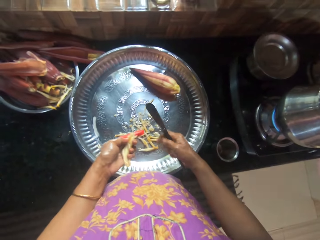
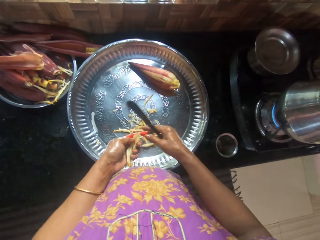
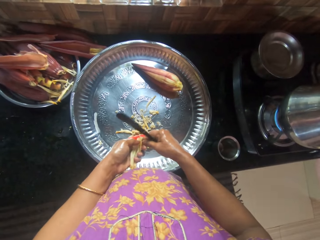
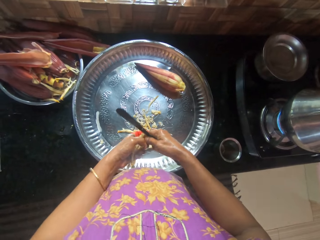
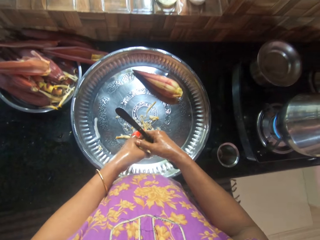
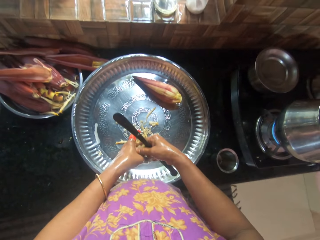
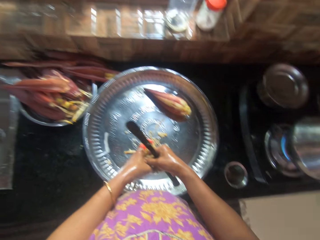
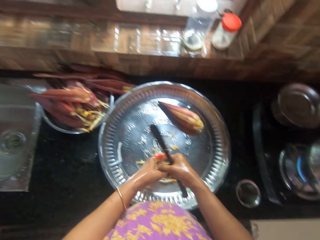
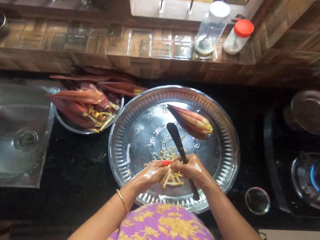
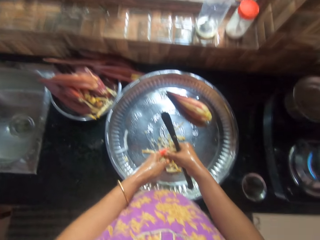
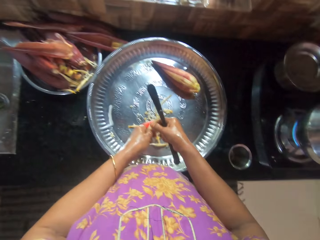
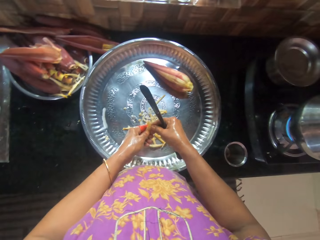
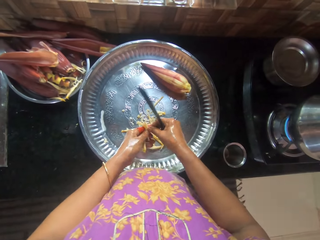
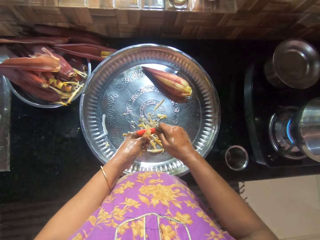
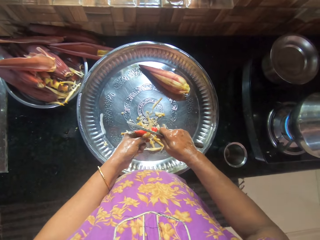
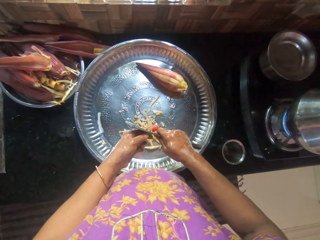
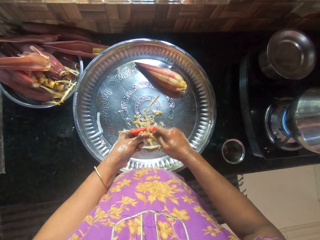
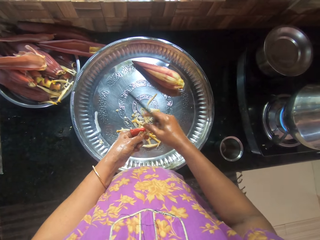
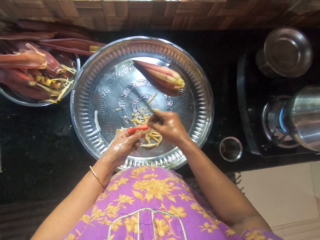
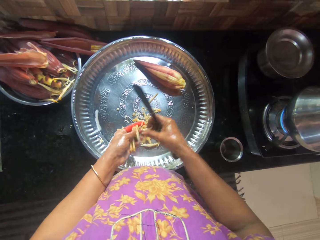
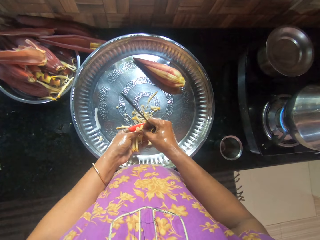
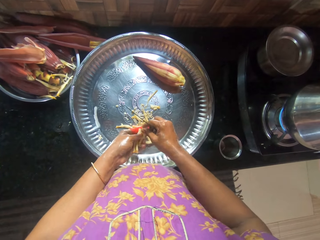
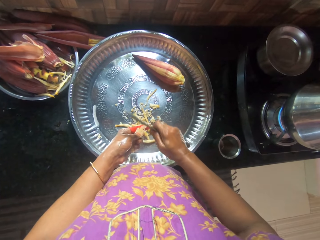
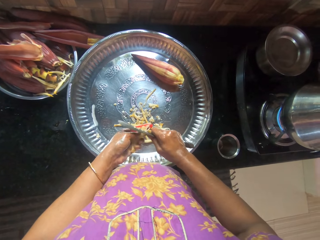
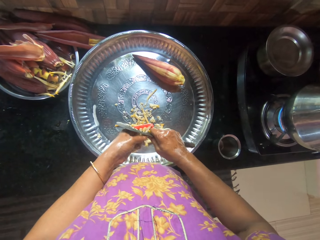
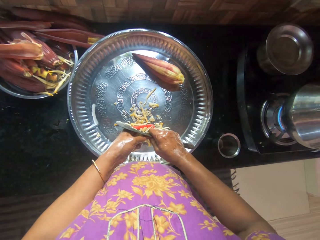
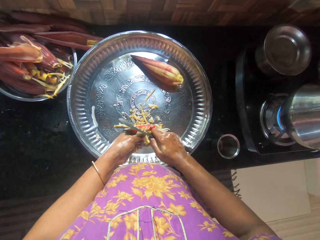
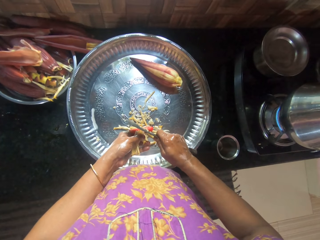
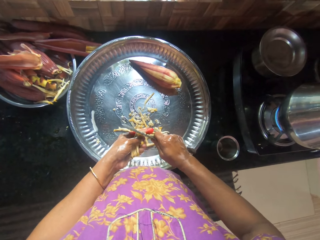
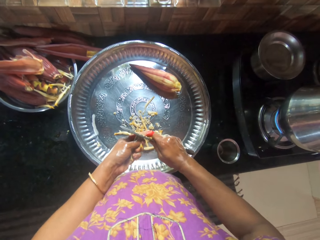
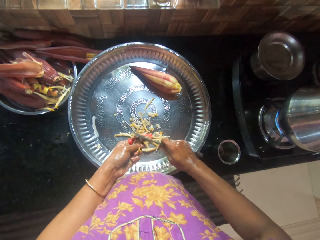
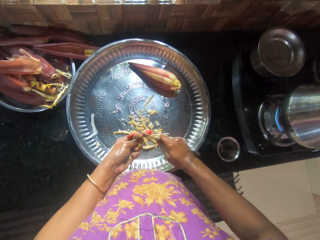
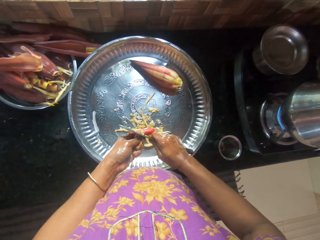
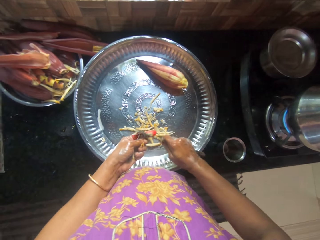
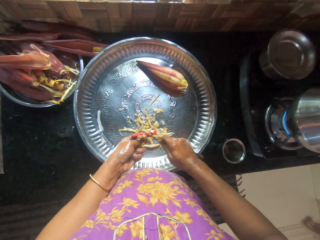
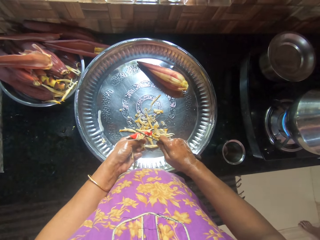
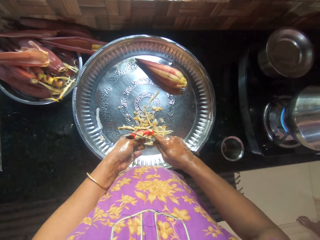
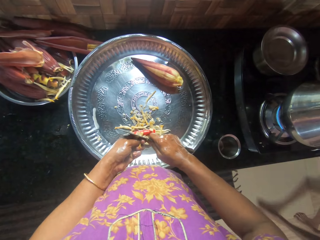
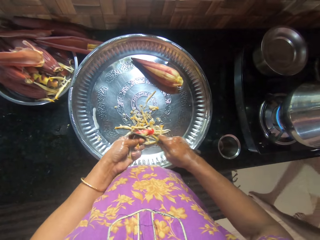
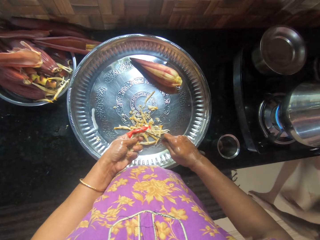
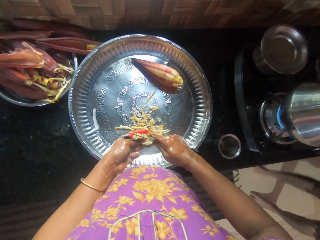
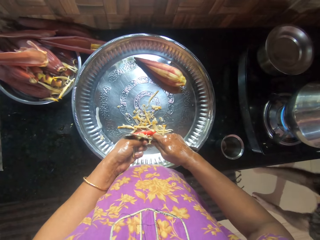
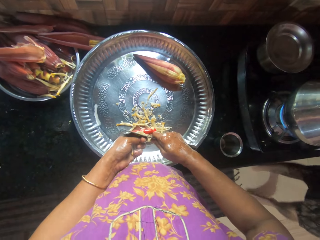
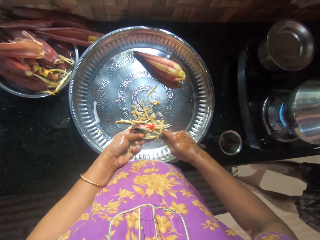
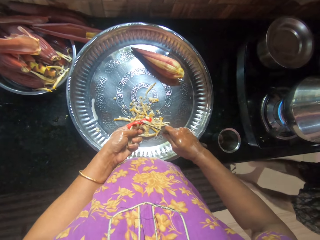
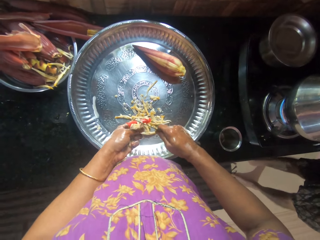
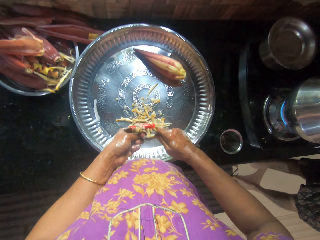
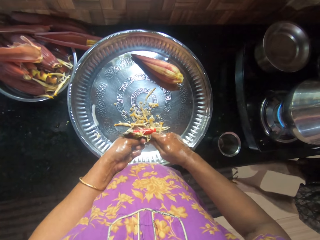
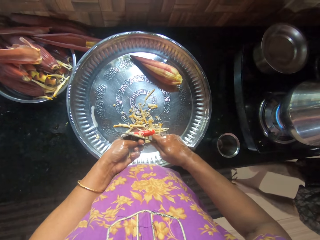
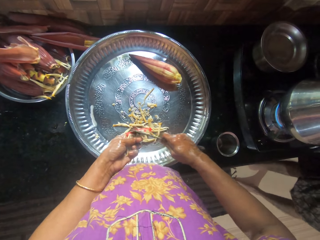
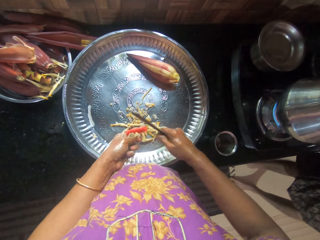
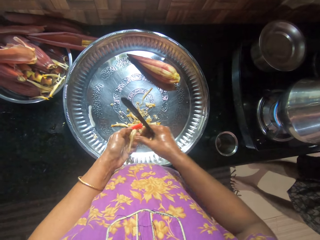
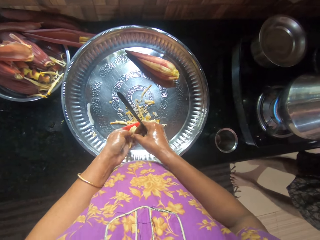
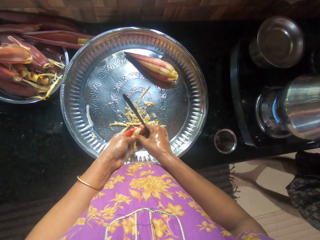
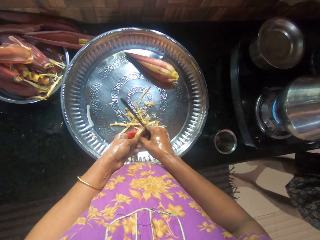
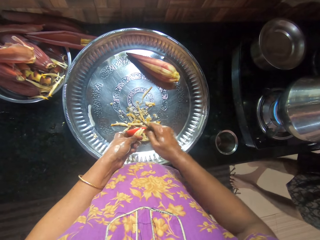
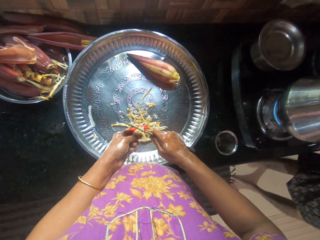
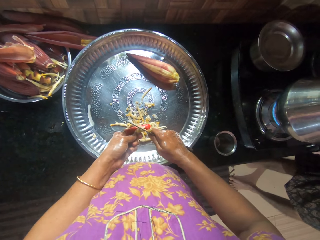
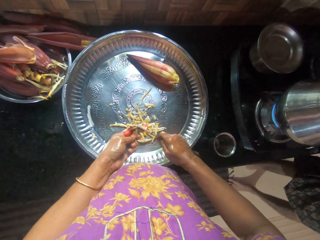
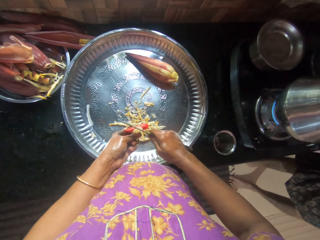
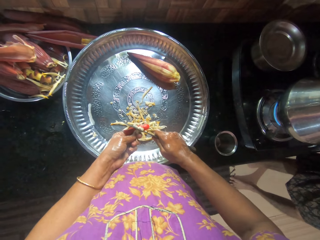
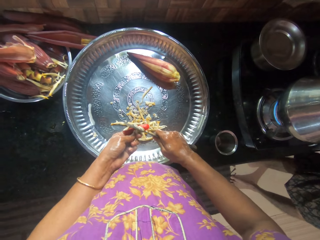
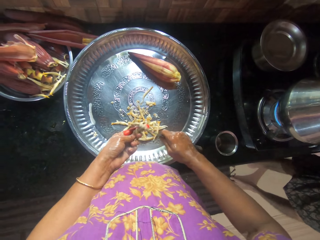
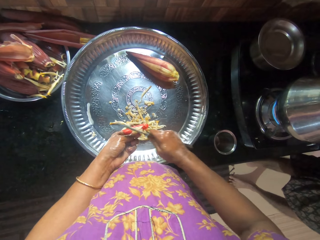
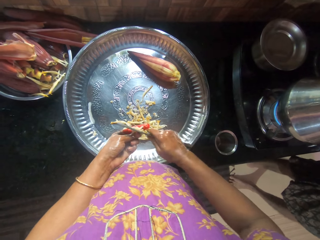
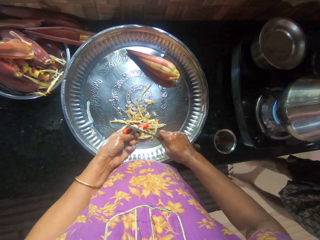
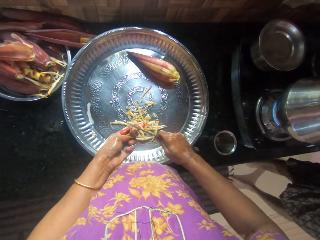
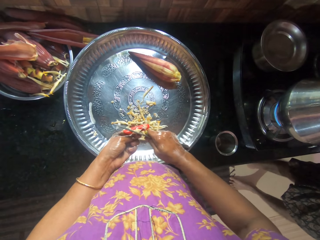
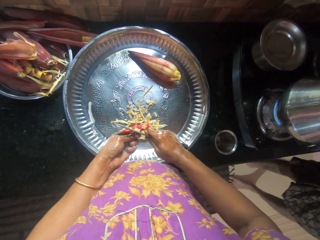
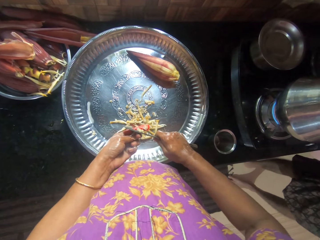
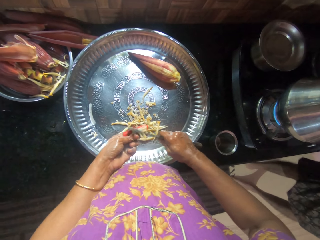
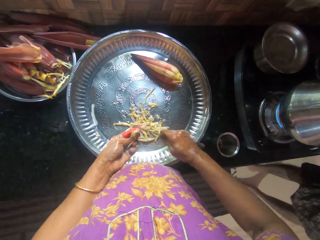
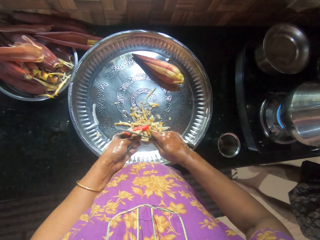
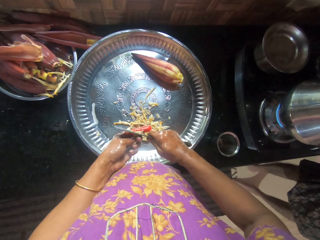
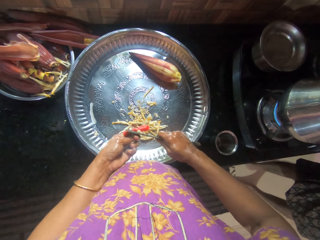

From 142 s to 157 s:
The camera wearer holds the anthers well. They chop the banana anthers. They interact with the boy. The boy walks towards the camera wearer. The boy walks around the kitchen. The camera wearer holds the anthers well. They chop the banana anthers.

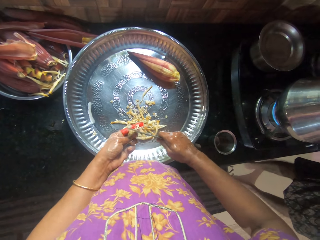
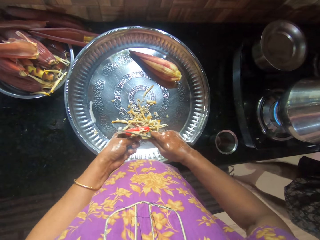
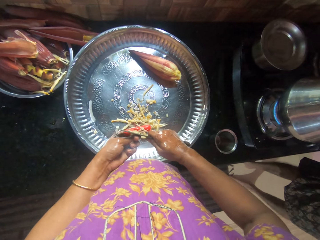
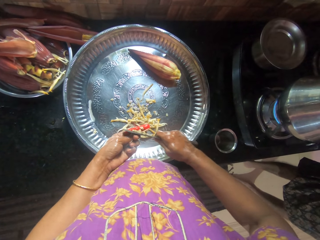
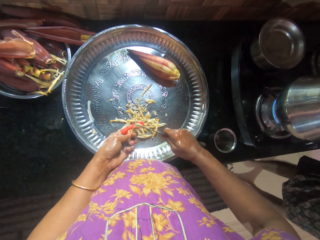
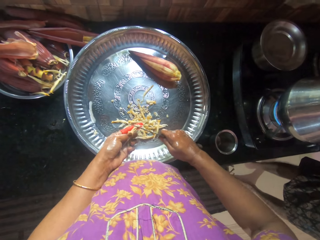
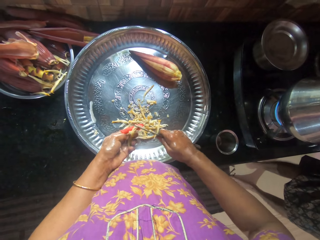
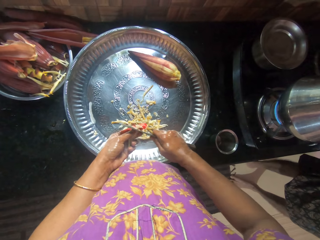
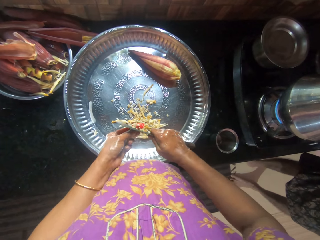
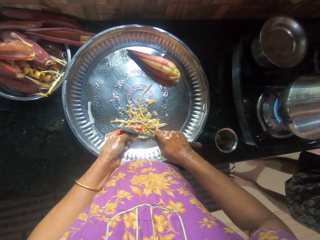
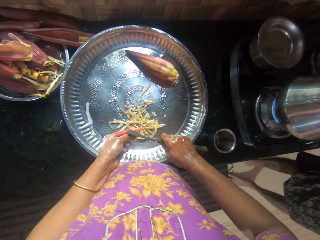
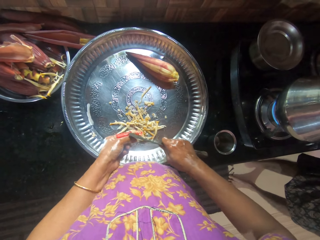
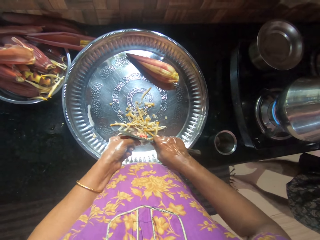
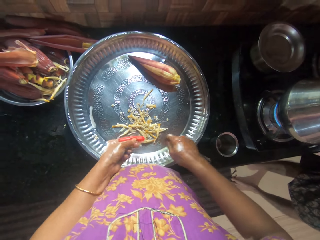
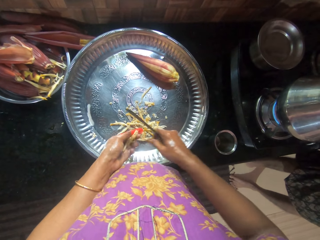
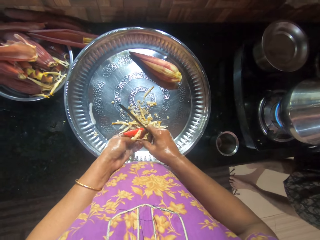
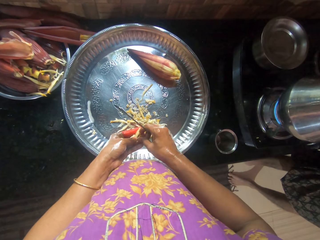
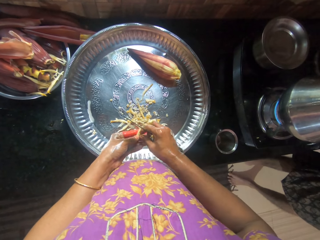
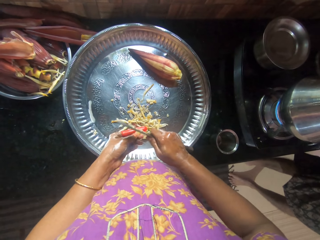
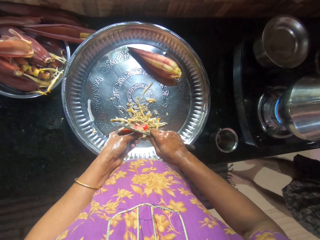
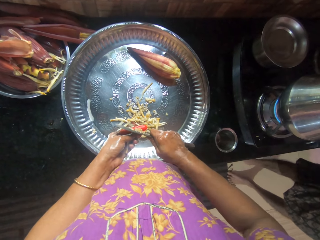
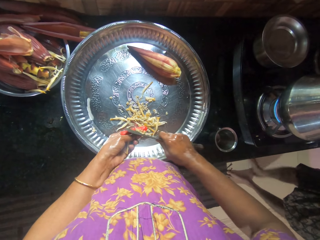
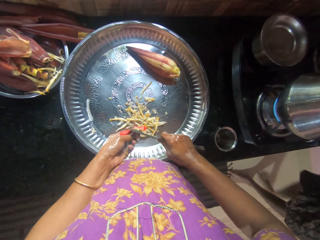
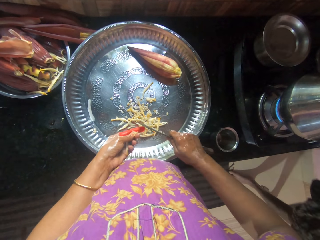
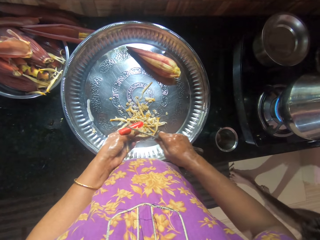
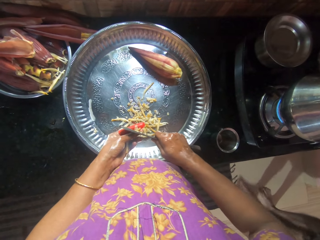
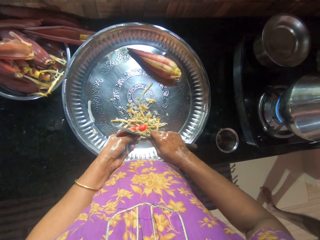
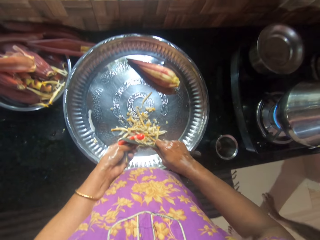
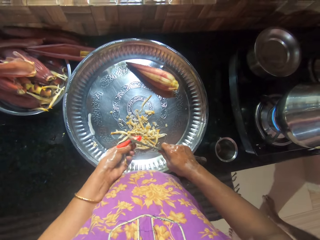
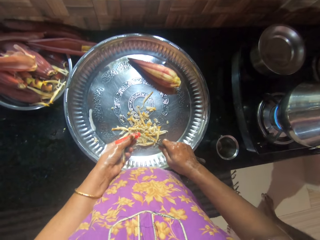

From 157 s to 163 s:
The camera wearer holds the anthers well. They chop the banana anthers.
